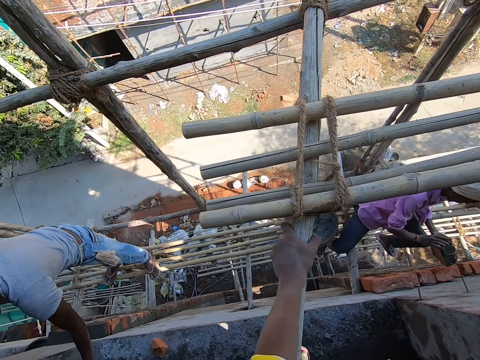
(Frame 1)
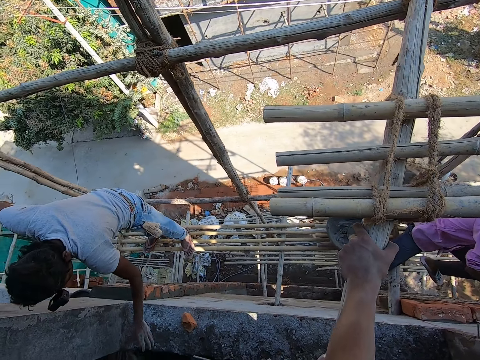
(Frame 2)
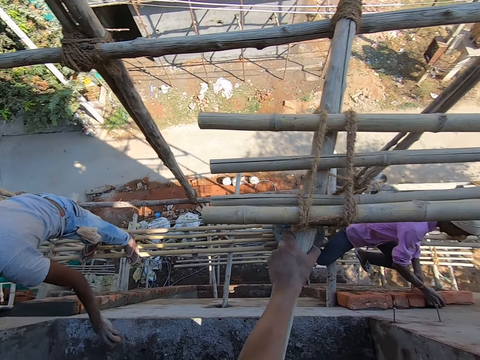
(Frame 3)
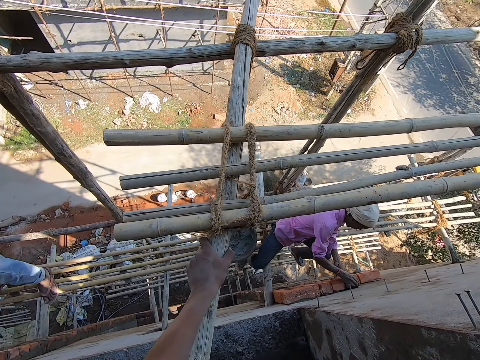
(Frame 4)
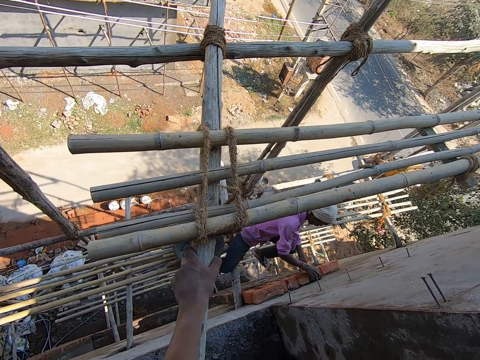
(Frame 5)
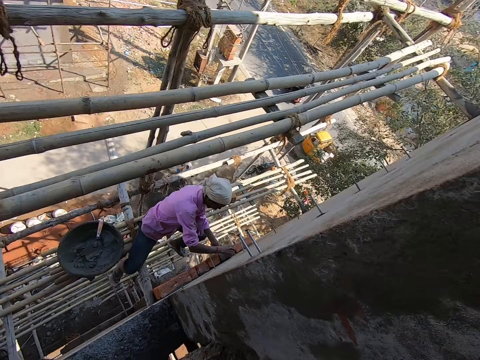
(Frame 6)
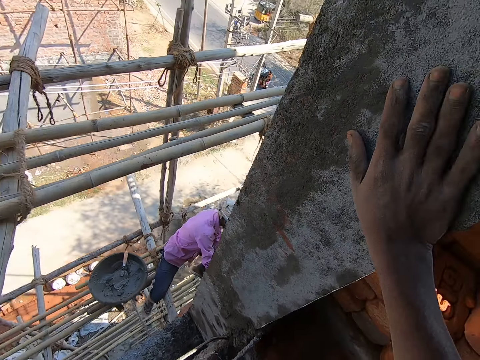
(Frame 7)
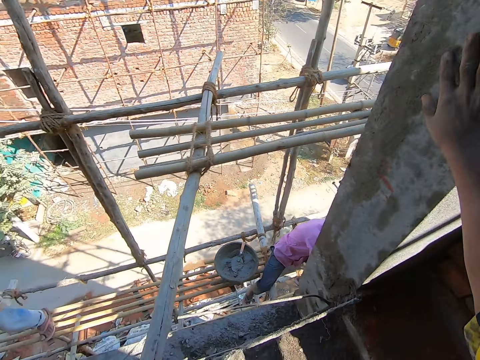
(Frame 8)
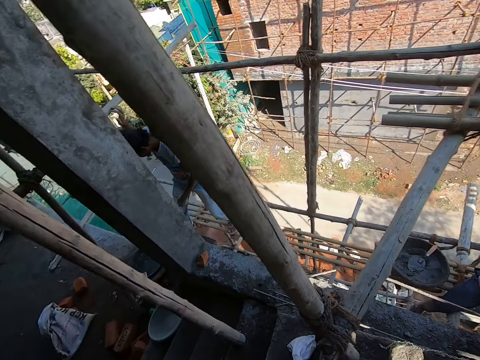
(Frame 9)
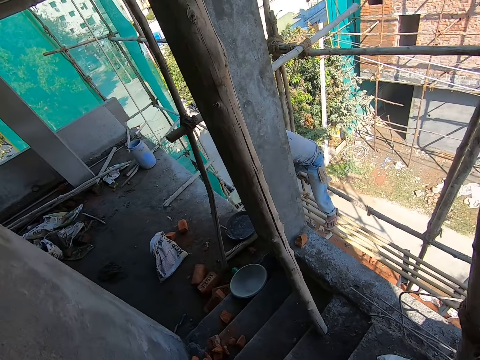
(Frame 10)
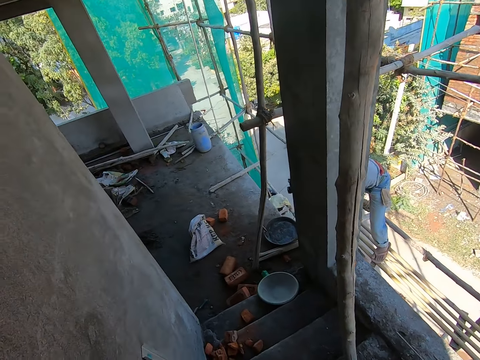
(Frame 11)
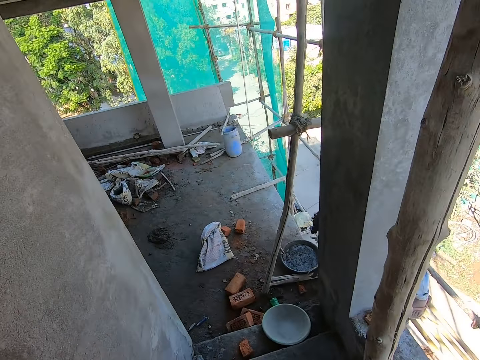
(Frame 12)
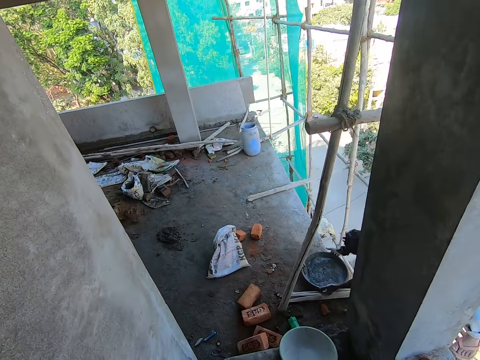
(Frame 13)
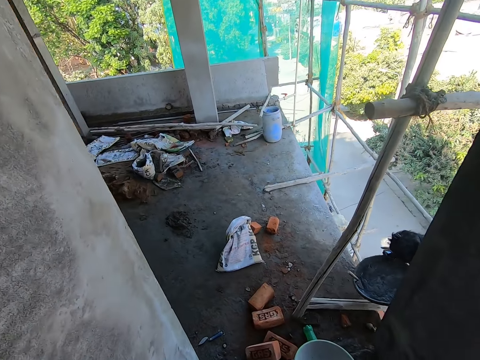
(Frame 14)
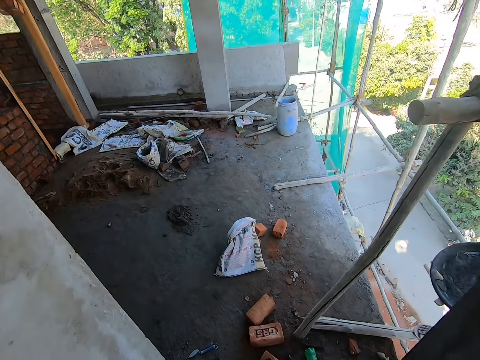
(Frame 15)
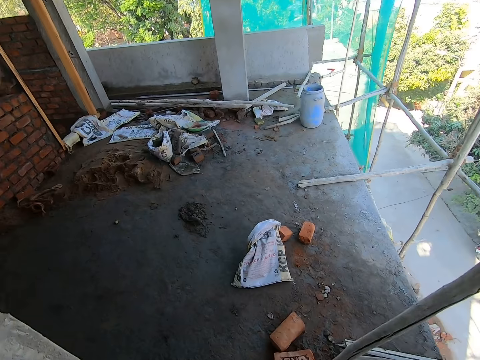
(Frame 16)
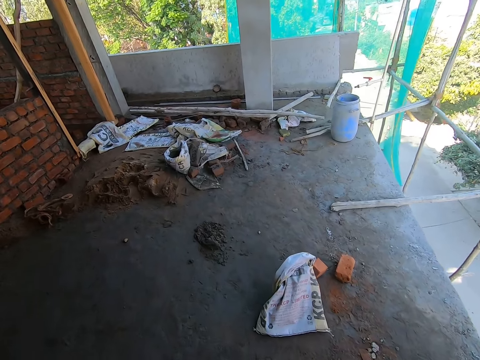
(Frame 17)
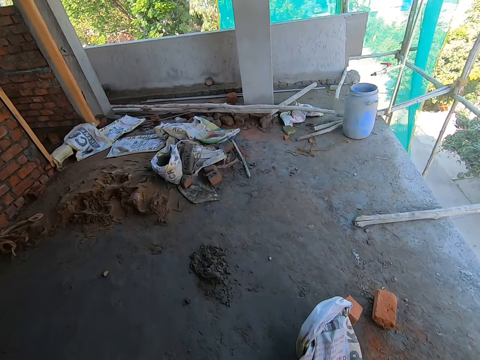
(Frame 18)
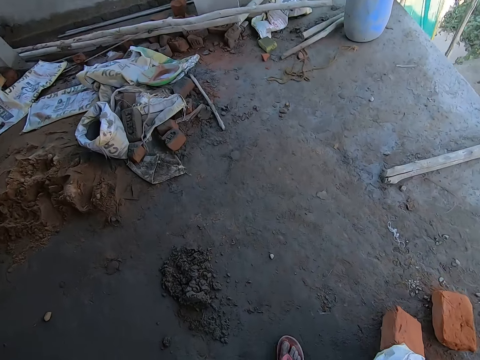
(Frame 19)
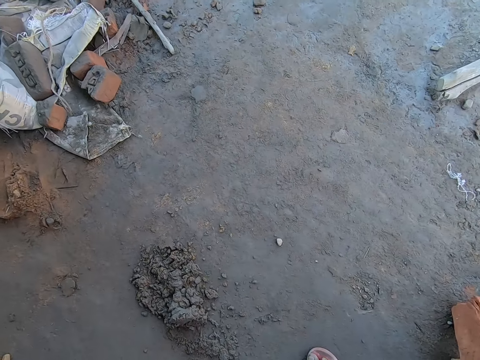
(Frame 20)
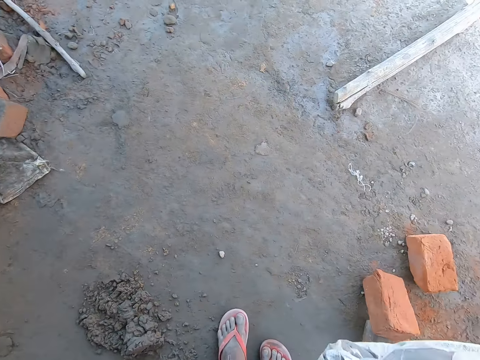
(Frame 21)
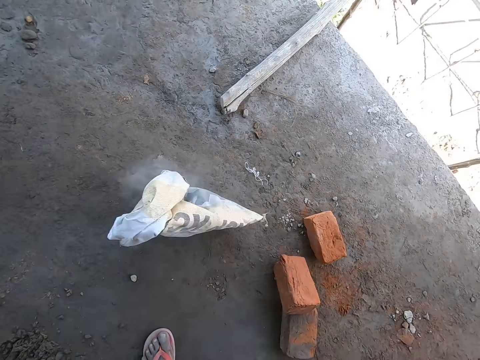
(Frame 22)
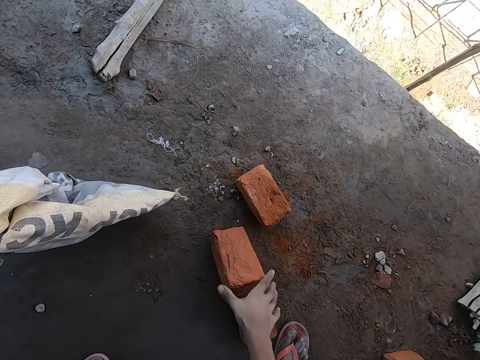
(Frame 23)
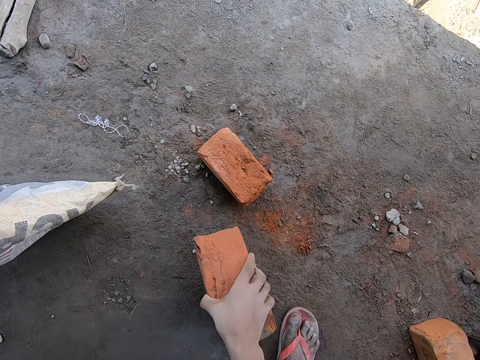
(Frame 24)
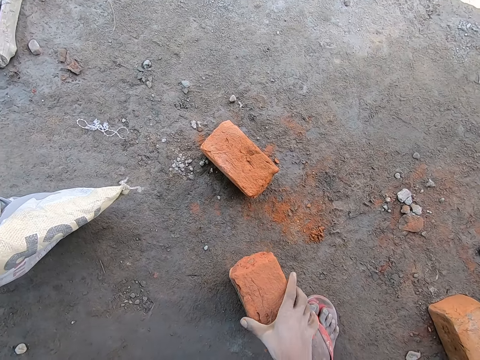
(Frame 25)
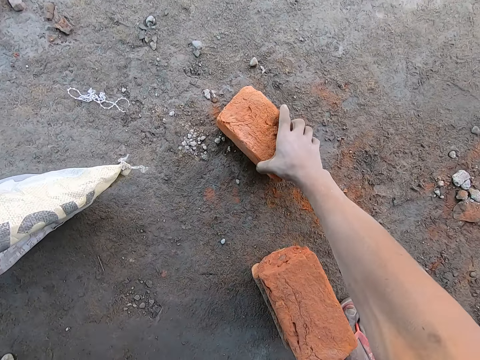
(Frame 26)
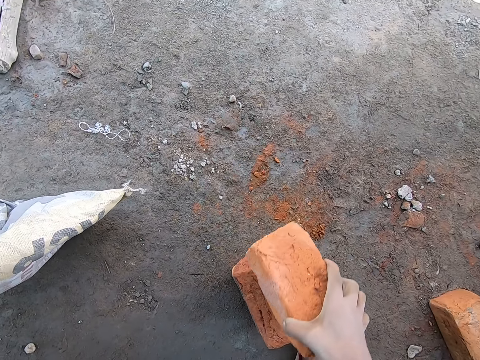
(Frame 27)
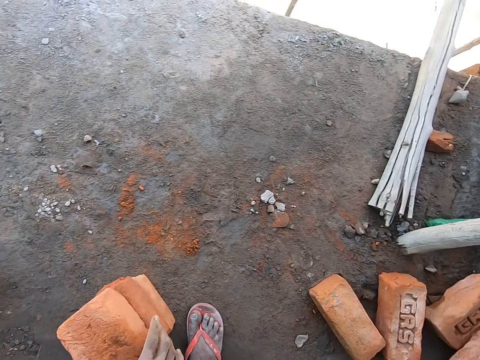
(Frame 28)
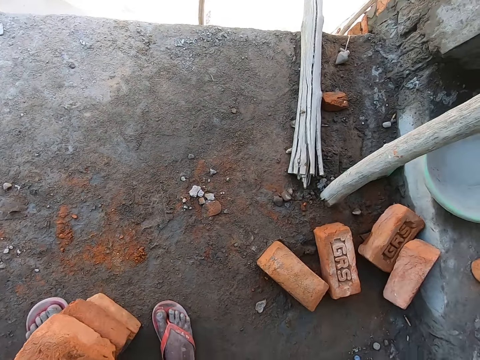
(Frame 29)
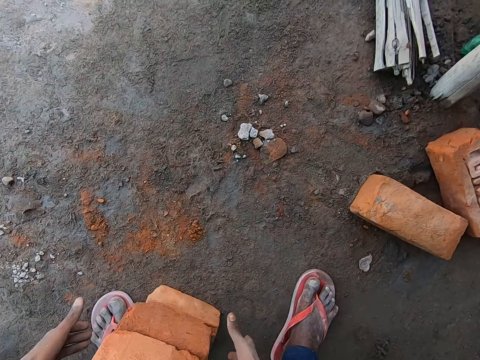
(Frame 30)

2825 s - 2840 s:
A man touches the floor with his left hand. The camera wearer looks around. Another man puts the brick on the wall with both hands. The camera wearer walks down a staircase. The first man lifts the head pan from the floor with both hands. The camera wearer moves around. He drops a bag on the floor with his right hand and moves a sack. He picks up a brick on the floor with his right hand. He arranges the bricks. He places the brick in his right hand on a brick on the floor. He picks up a brick on the floor with his right hand. He places the brick in his right hand on a brick on the floor.

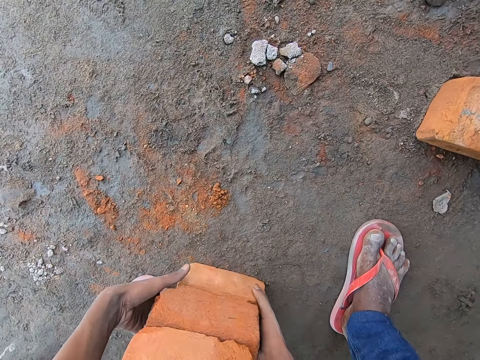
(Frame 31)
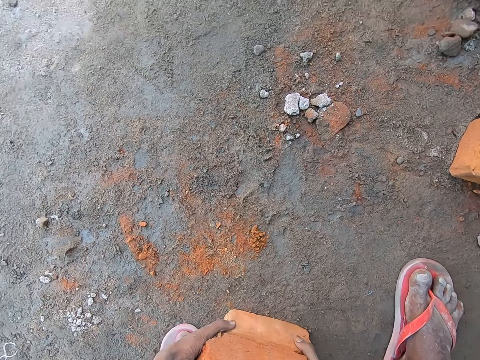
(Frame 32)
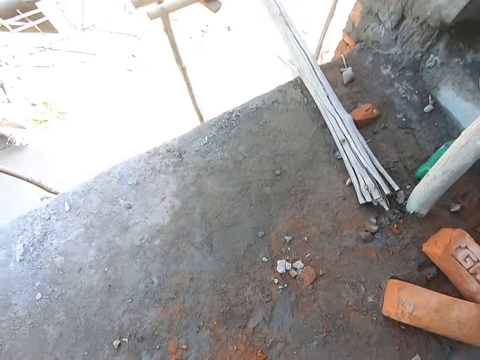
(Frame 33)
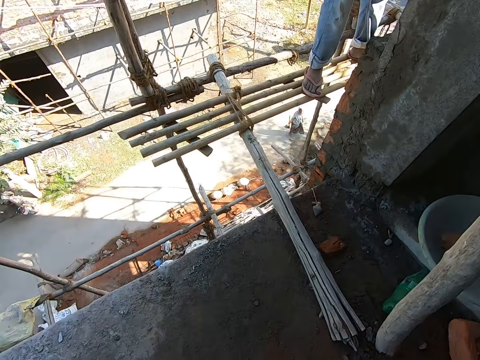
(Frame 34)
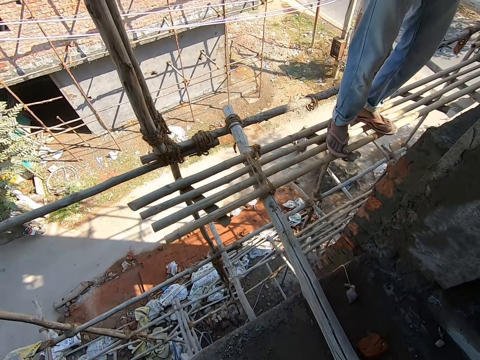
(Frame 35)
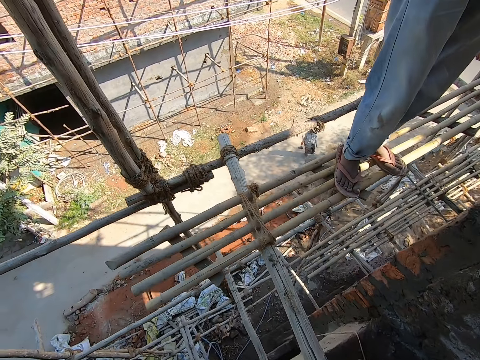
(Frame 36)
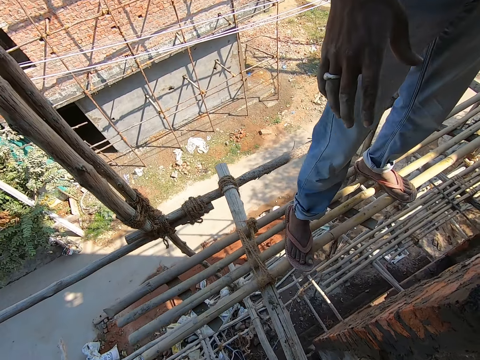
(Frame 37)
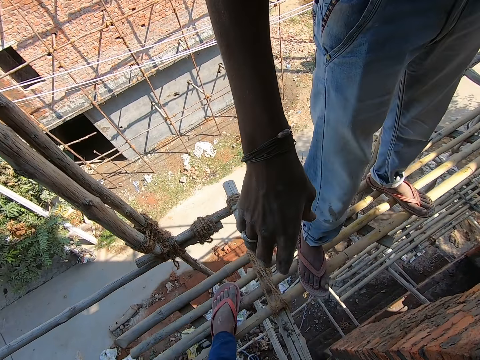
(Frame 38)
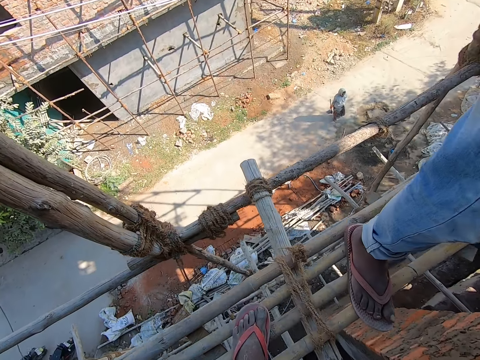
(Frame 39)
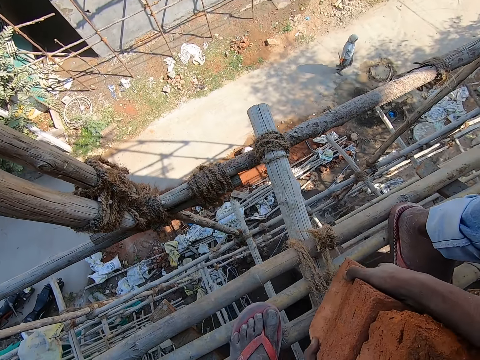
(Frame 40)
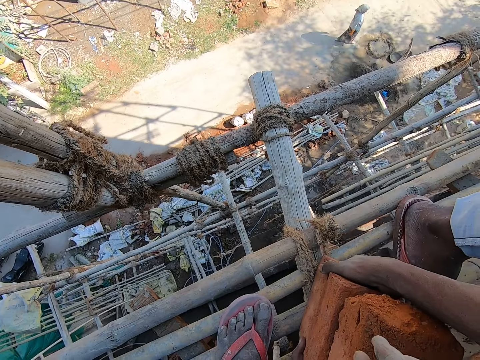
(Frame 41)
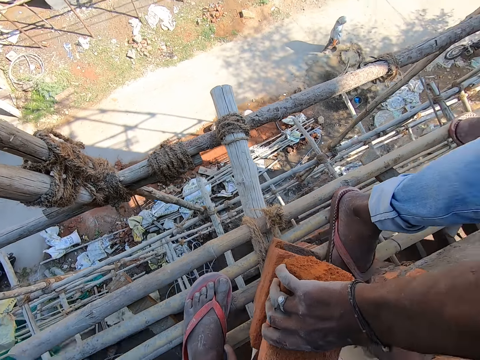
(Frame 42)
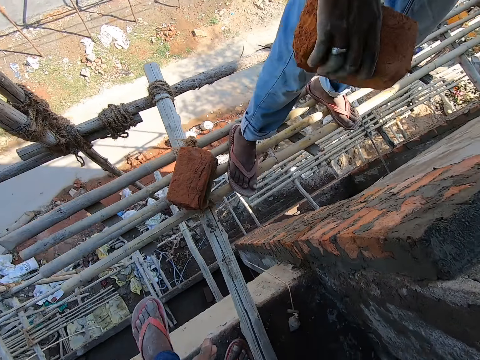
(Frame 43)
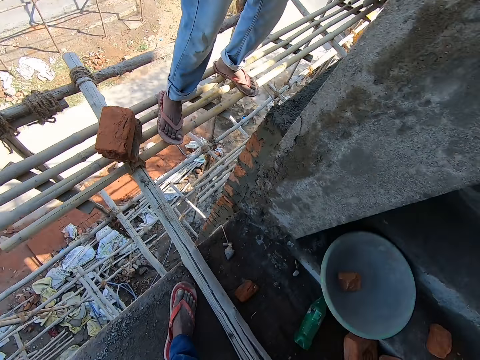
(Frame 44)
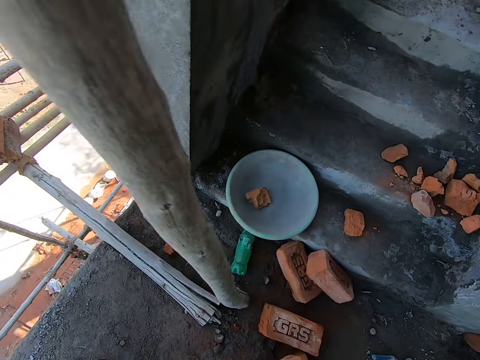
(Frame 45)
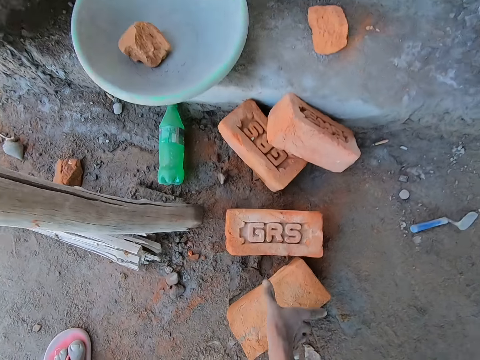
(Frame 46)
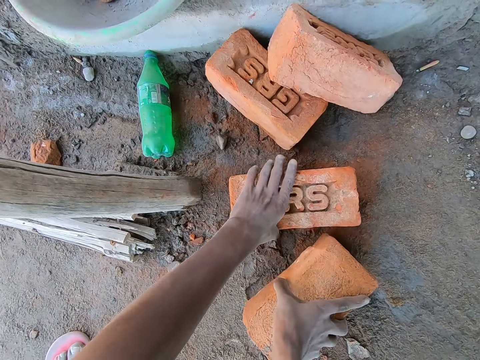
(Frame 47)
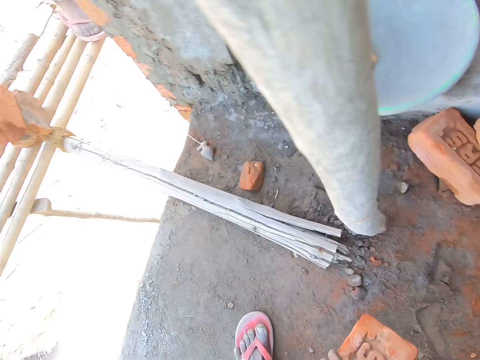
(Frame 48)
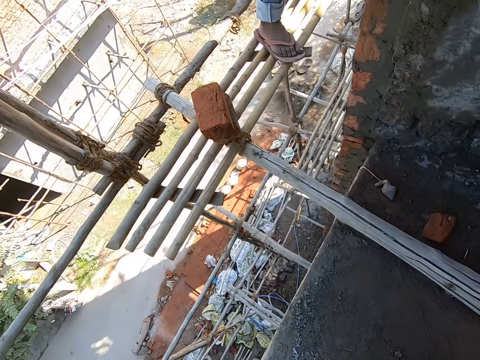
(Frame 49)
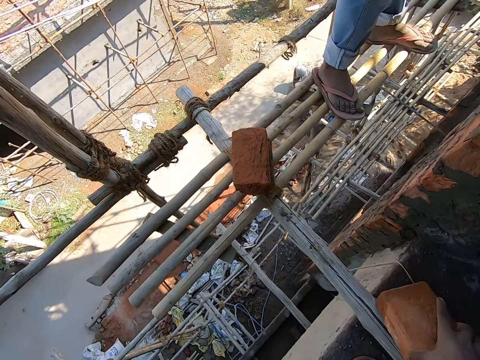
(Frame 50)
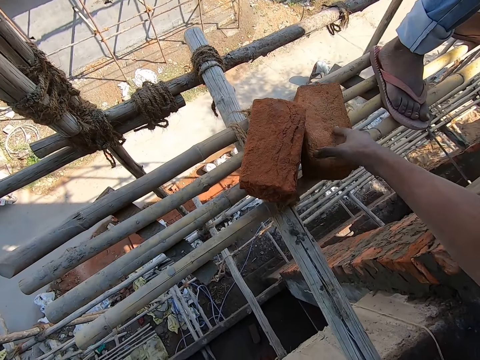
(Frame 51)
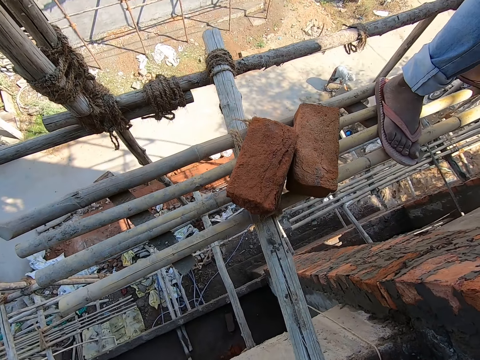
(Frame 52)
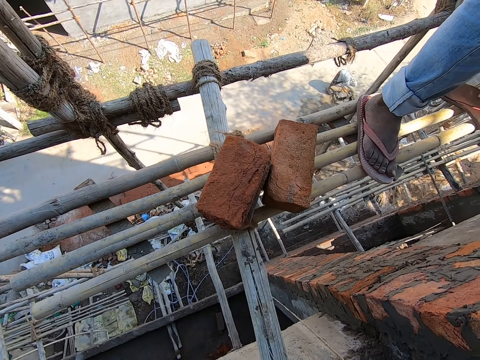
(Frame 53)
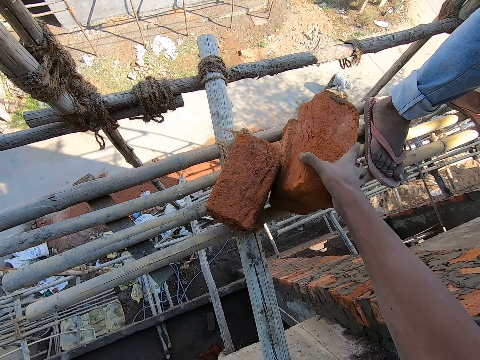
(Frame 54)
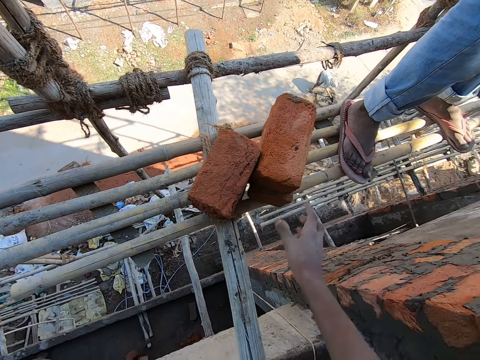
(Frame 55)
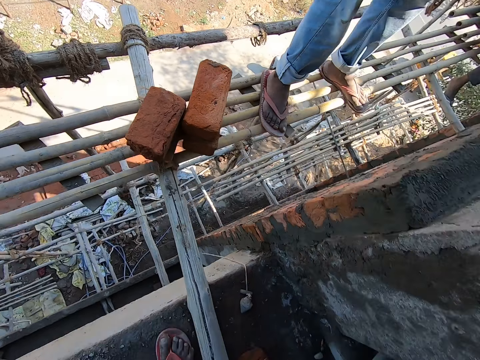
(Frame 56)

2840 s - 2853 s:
The camera wearer carries the bricks on the floor with both hands. He picks up the bricks. He moves around. He drops the bricks in his hands on the bamboo scaffold. A man picks up a brick from the bricks on the scaffold with his right hand. The camera wearer moves around. He picks up a brick on the floor with his right hand. He picks up a brick on the floor with his left hand. He moves around. He drops the brick in his right hand on the bamboo scaffold. He drops the brick in his right hand on the brick on the bamboo scaffold.
